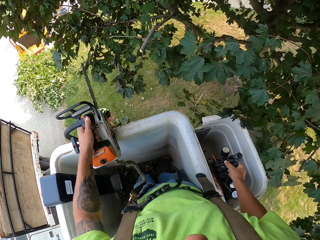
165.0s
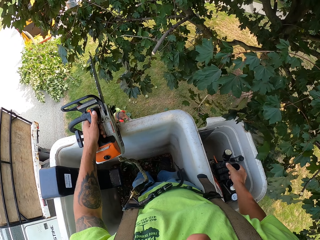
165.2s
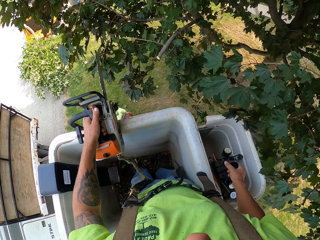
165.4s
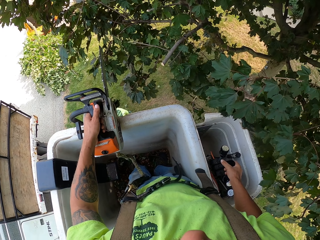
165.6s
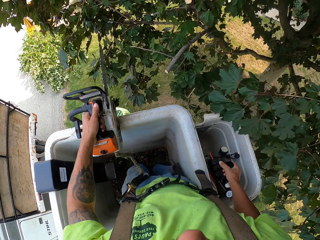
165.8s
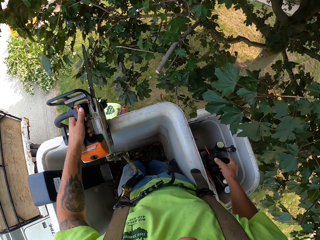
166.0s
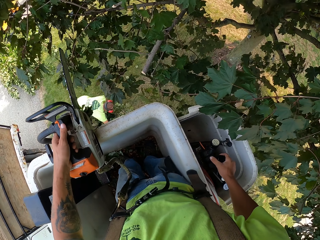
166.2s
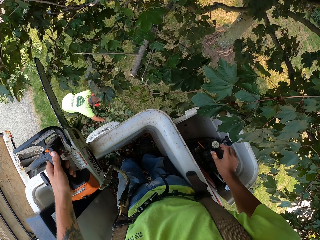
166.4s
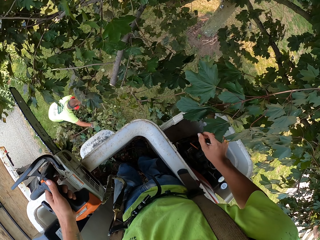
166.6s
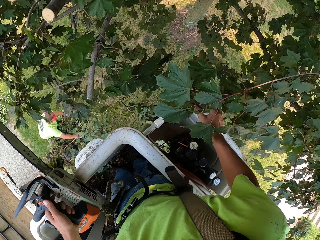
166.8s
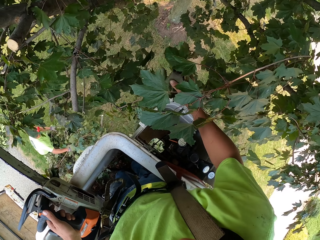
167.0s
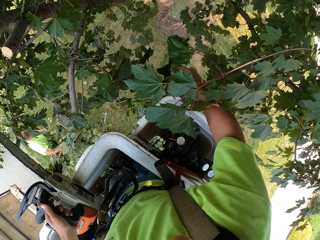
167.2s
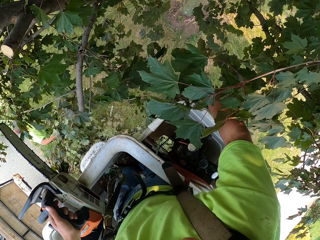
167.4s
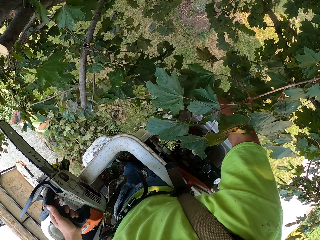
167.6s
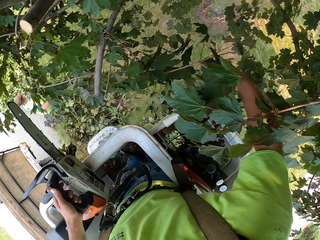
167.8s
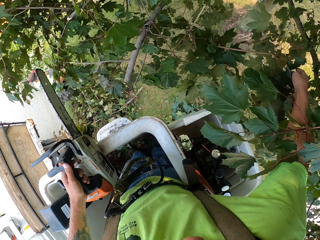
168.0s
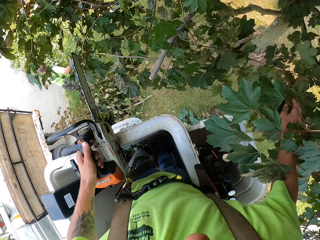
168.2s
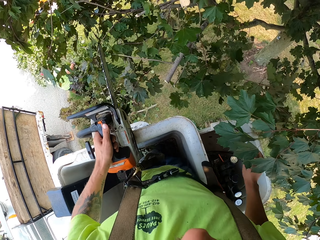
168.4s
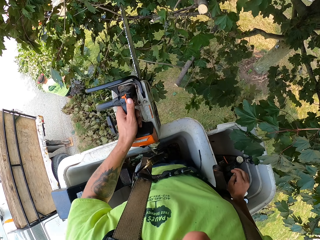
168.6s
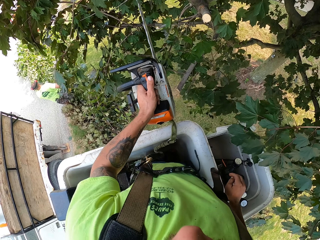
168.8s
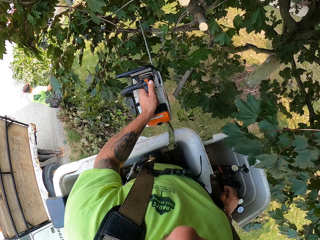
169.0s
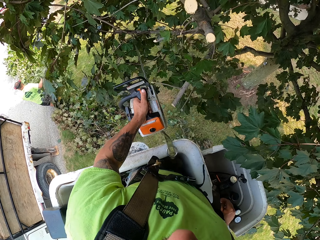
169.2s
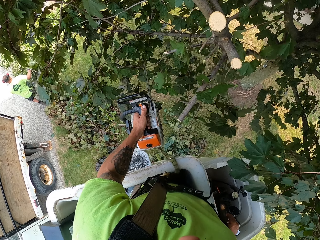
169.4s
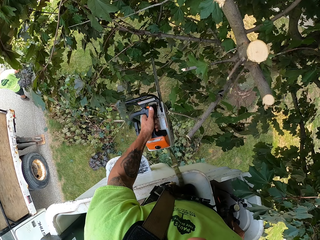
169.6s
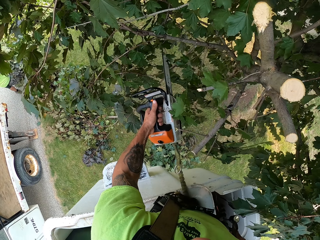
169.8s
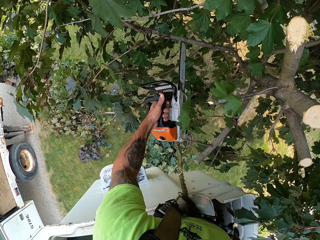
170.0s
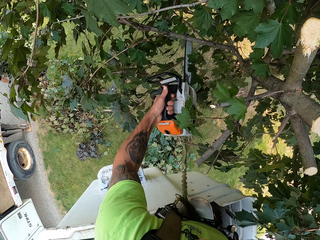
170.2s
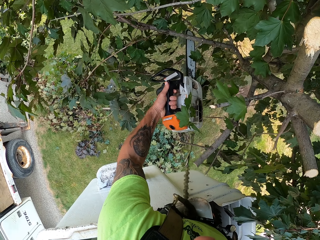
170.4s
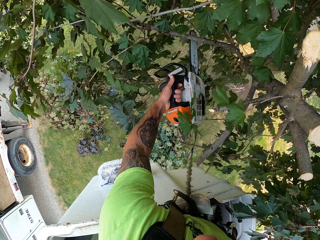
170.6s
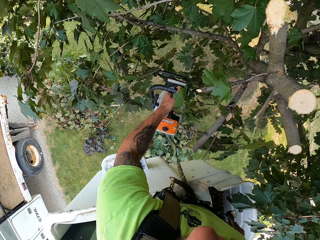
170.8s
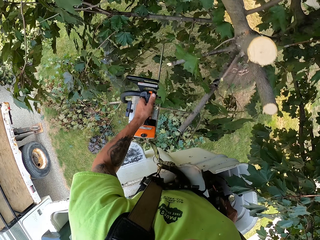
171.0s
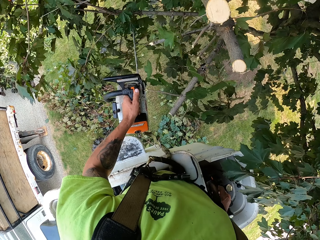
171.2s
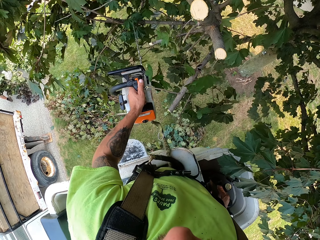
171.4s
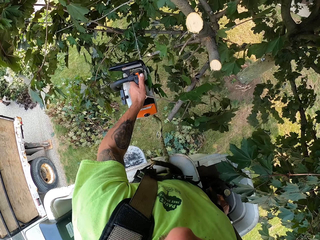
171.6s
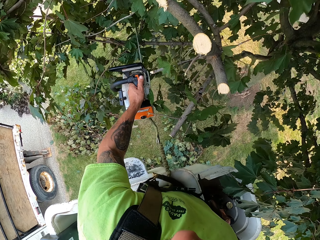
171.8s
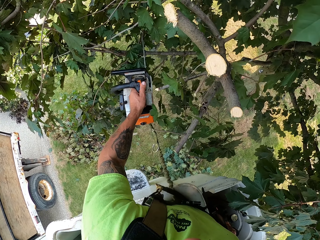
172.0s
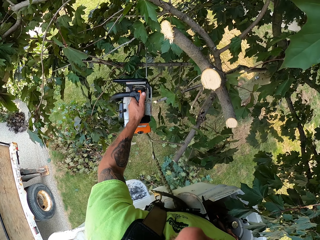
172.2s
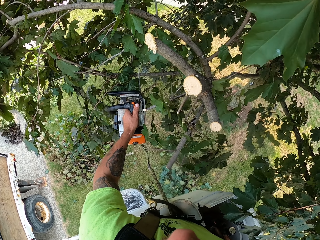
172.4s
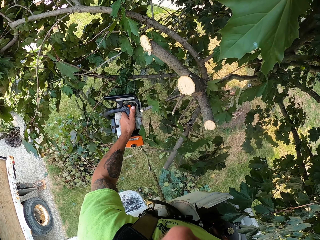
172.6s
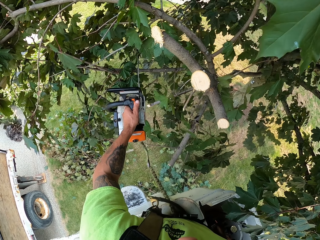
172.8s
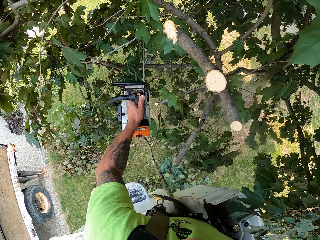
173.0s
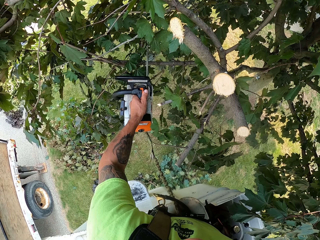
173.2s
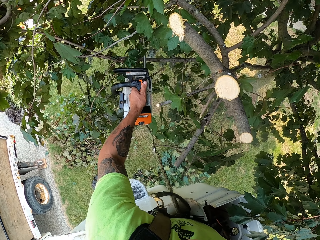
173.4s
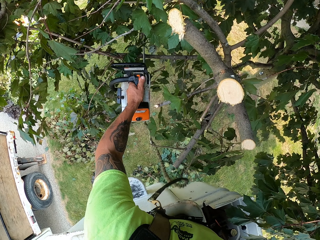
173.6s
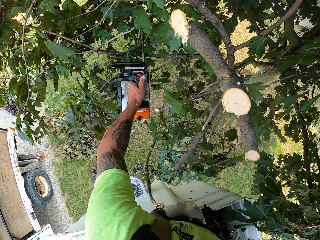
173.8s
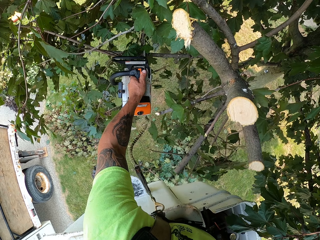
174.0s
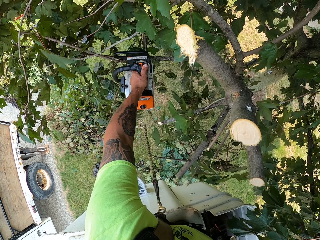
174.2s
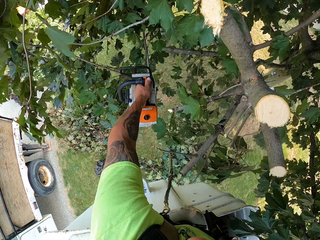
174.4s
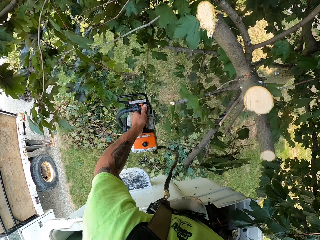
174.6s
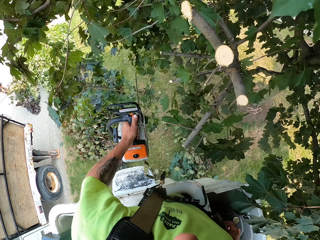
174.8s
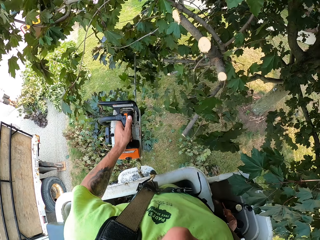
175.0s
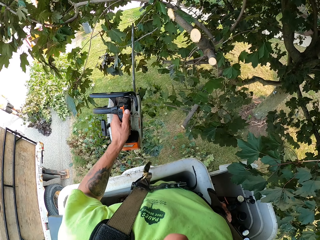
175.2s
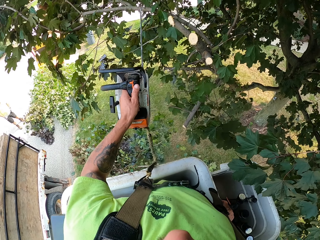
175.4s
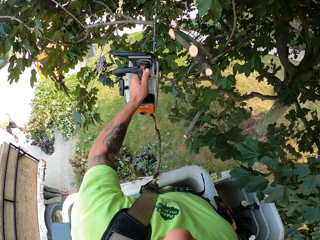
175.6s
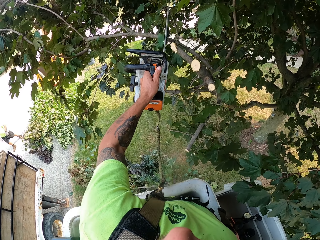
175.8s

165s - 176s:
The camera wearer moves down in the bucket. The man packs branches from the ground with both hands. The camera wearer drops a branch from the tree on the ground with his right hand. He cuts branches from the tree with the chain saw in his left hand. The man drops the branches on the road with both hands.

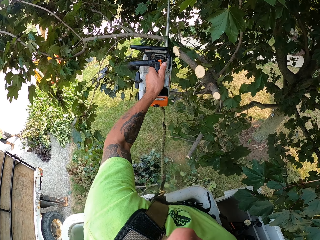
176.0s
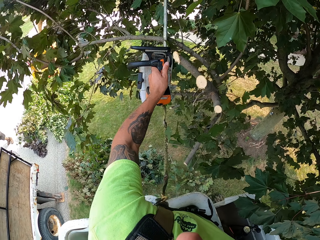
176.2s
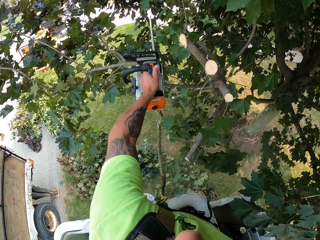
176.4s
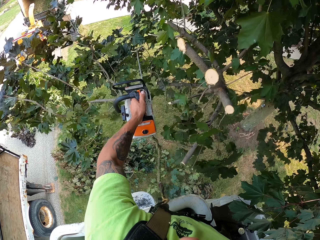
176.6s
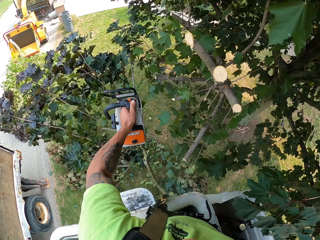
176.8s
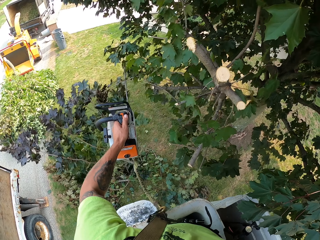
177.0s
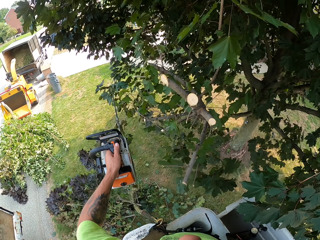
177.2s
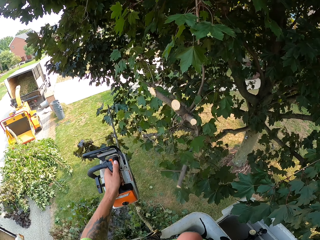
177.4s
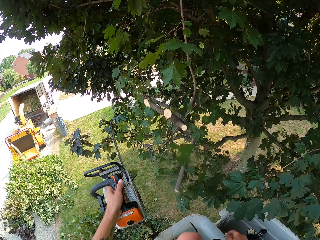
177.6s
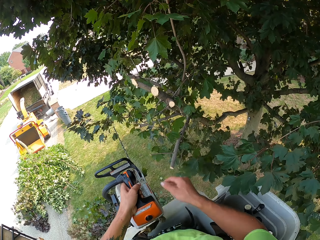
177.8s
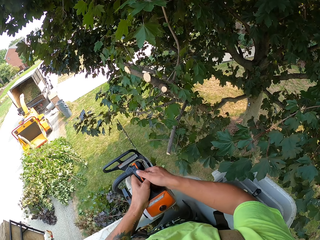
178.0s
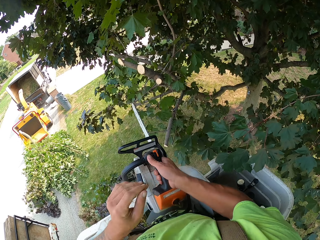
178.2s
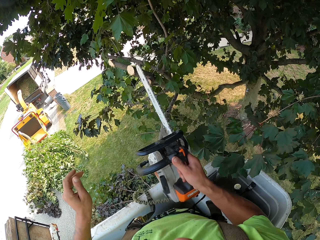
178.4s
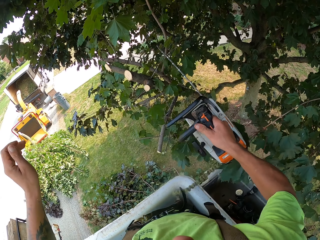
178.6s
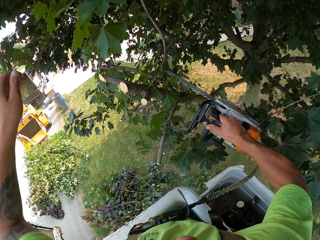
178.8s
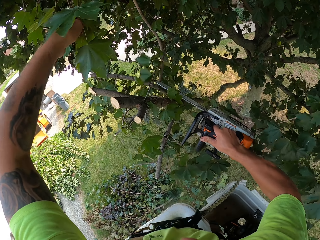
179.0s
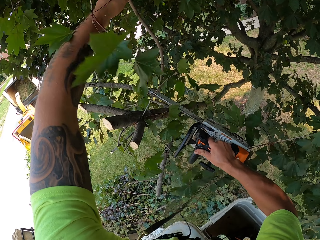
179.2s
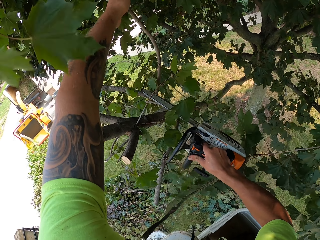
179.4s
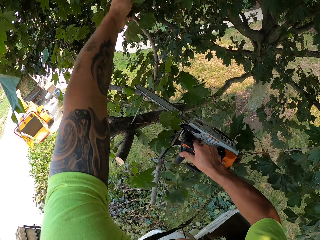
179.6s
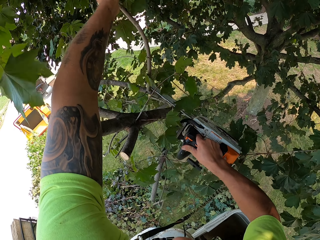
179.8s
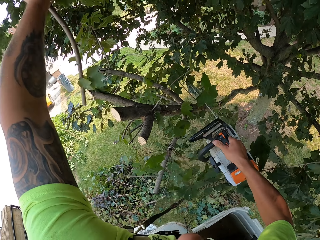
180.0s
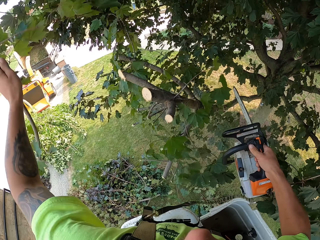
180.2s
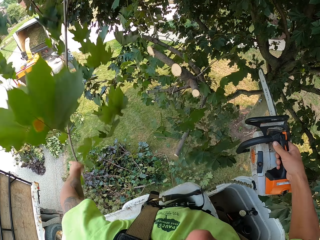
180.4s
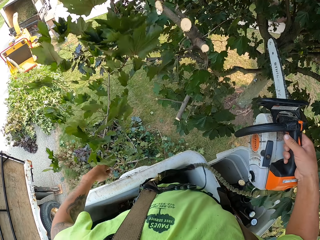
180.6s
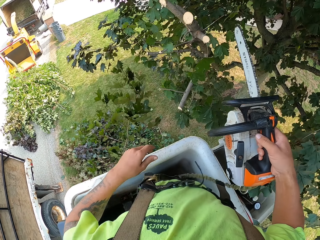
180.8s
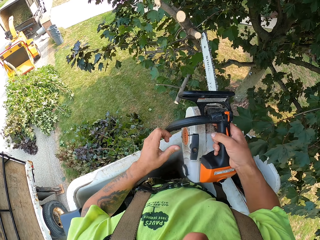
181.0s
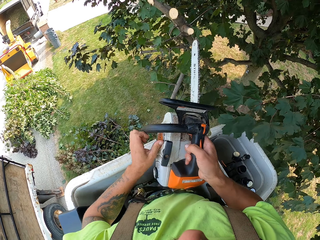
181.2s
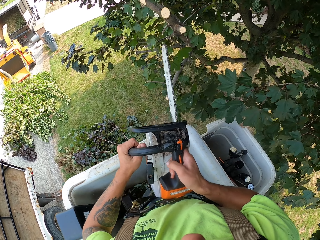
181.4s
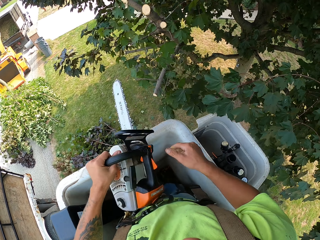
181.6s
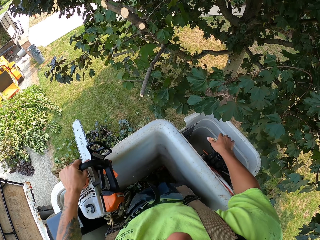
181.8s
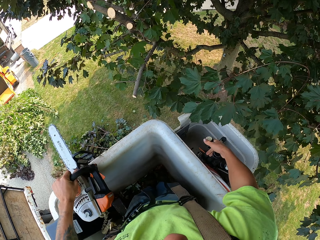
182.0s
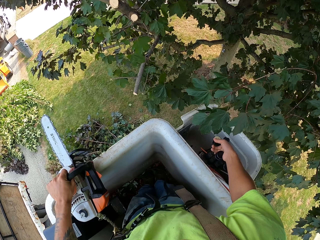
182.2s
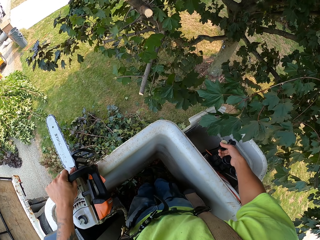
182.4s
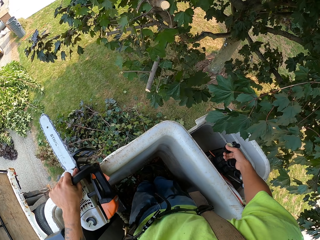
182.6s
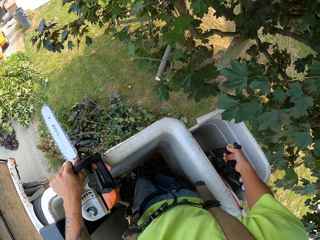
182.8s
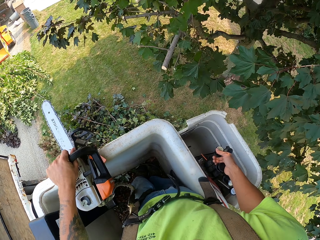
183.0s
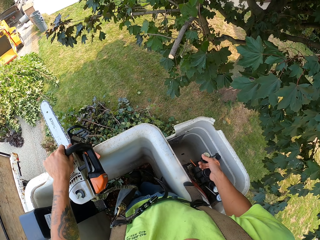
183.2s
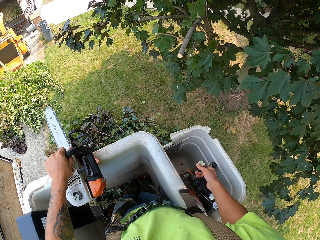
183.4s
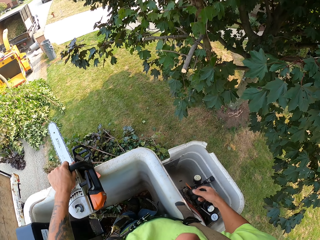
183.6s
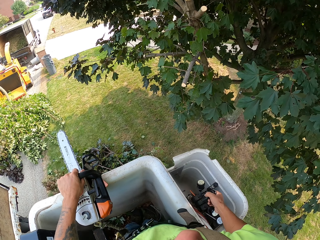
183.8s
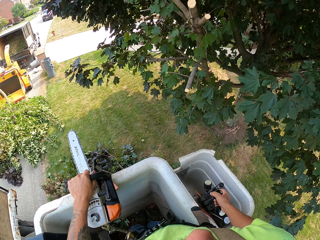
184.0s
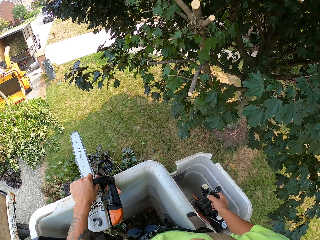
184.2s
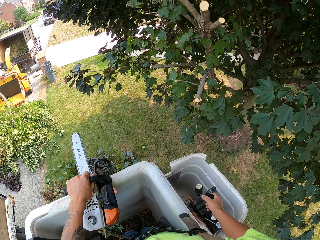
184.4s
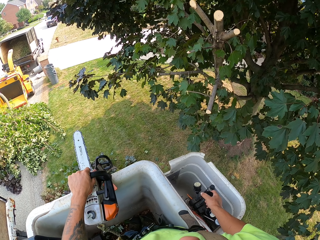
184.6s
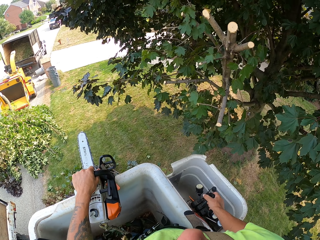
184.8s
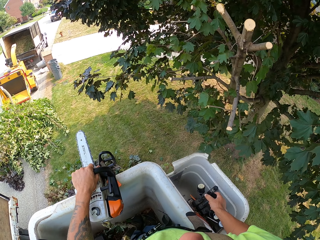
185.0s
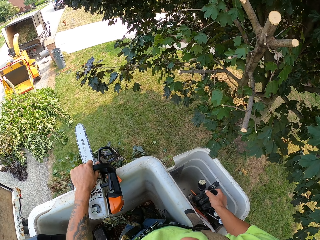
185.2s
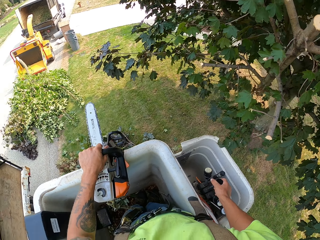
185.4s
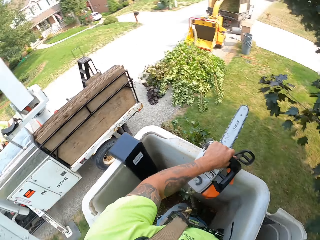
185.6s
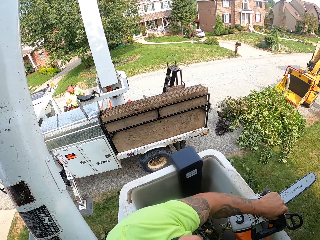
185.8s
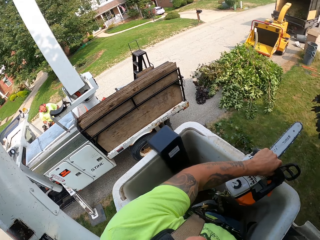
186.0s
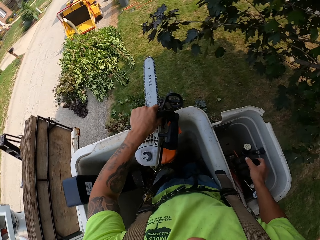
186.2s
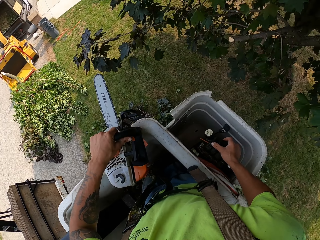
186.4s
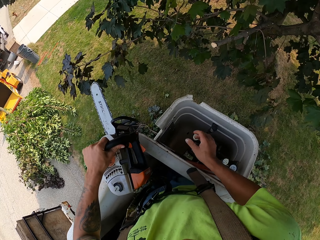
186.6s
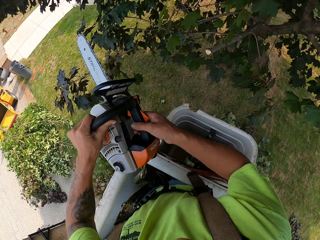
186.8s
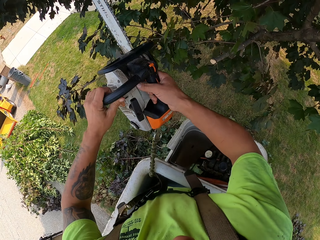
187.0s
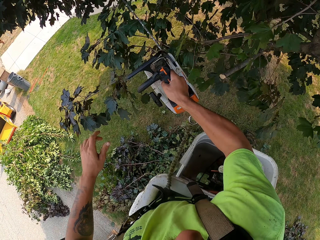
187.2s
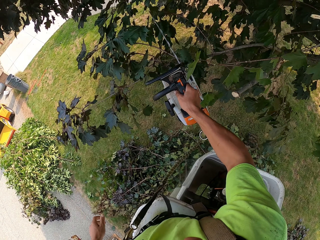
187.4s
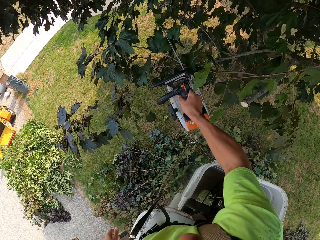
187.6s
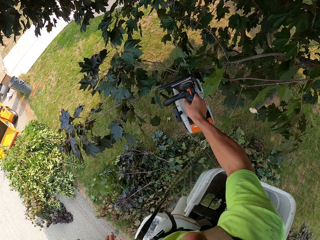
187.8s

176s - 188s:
The man walks towards the truck. The camera wearer passes the chain saw from his left hand to his right hand. He drops a branch from the tree on the ground with his right hand. He cuts a branch from the tree. He passes the chain saw from his right hand to his left hand. He operates the controls of the boom lift inside the bucket with his right hand. He places the chain saw on the boom lift with his left hand. He moves down in the bucket. The man picks up a chainsaw from the truck with his right hand. The camera wearer passes the chain saw from his left hand to his right hand. He cuts branches from the tree with the chain saw in his right hand.
